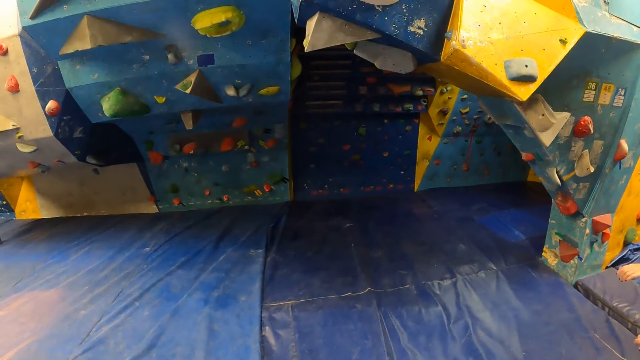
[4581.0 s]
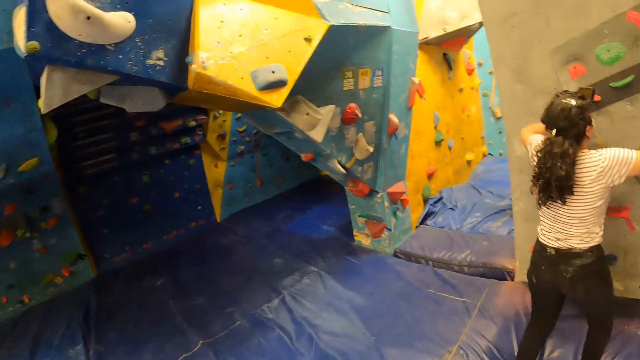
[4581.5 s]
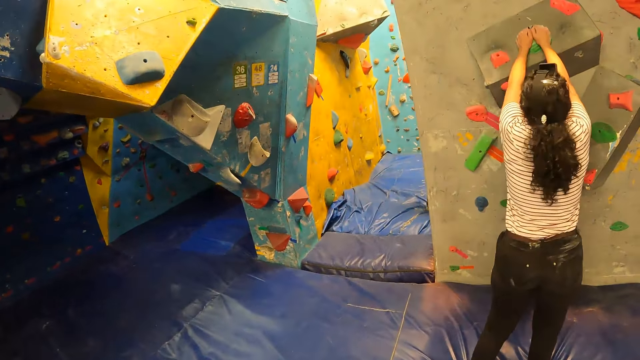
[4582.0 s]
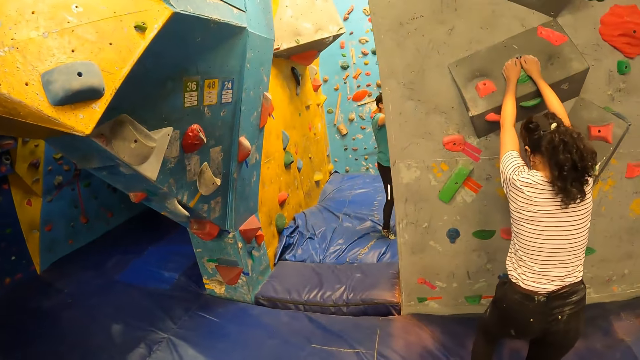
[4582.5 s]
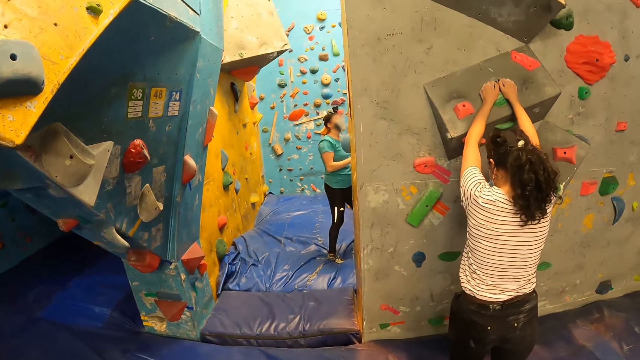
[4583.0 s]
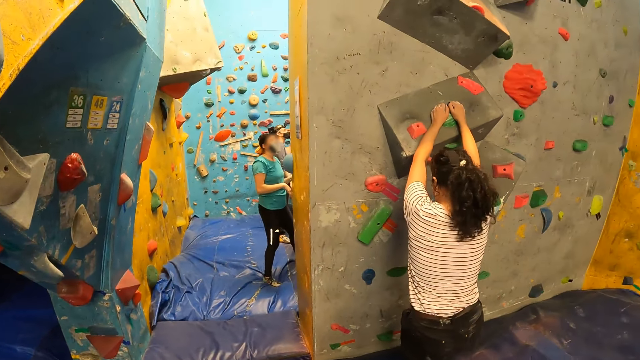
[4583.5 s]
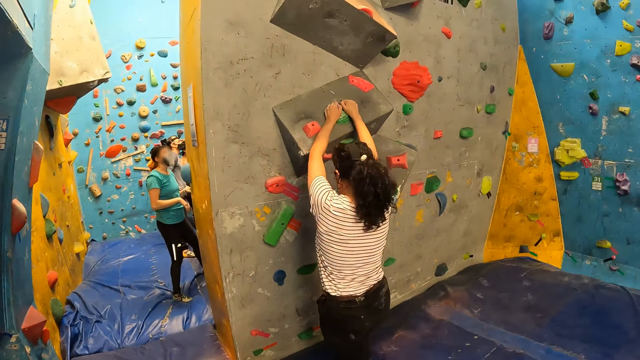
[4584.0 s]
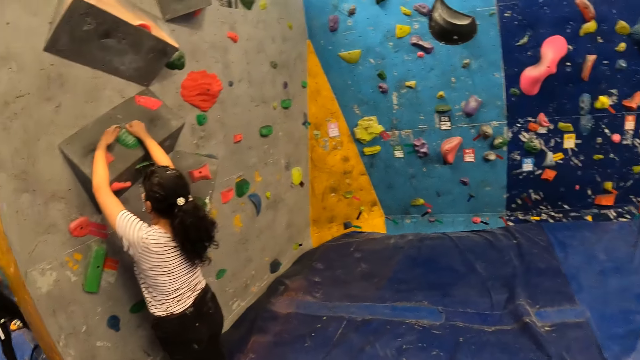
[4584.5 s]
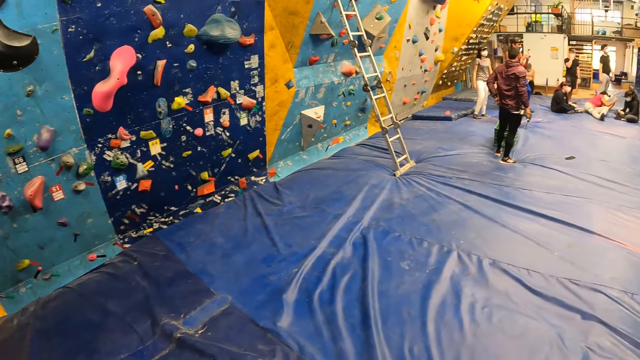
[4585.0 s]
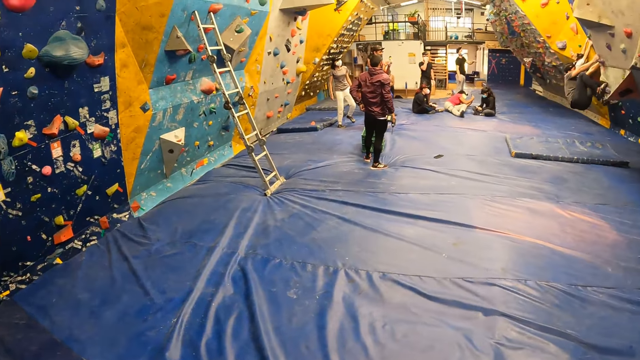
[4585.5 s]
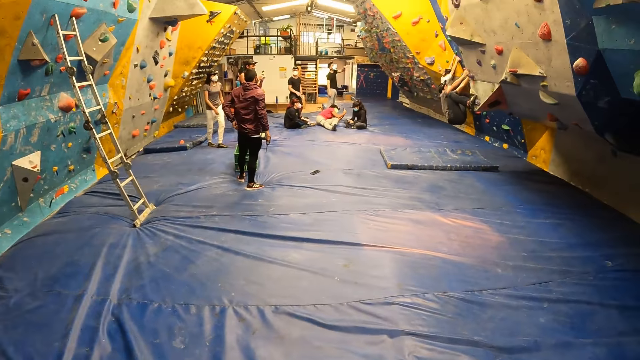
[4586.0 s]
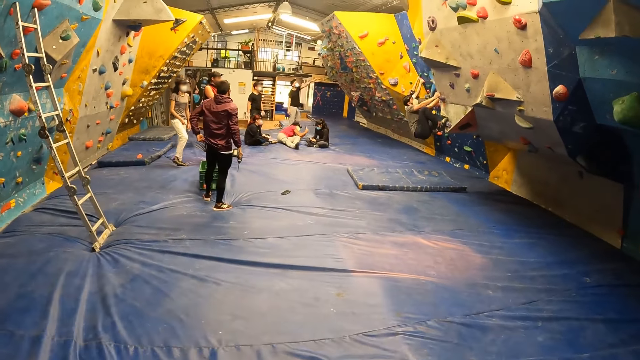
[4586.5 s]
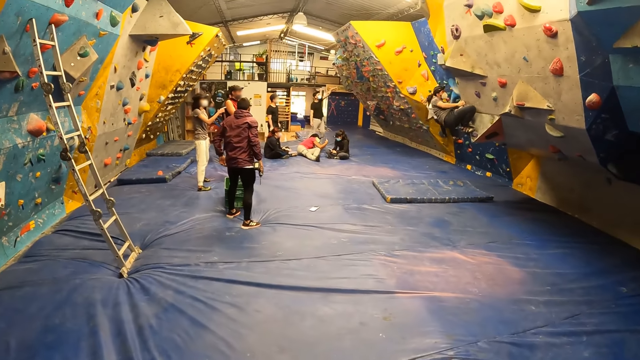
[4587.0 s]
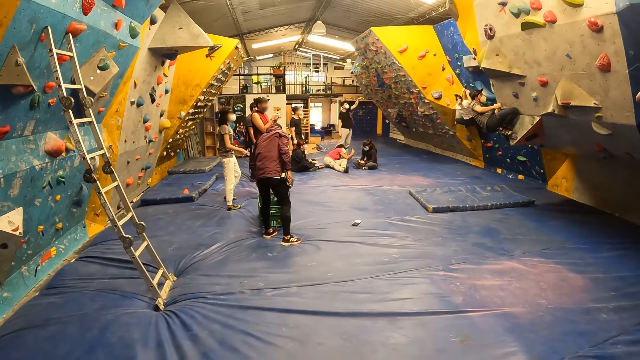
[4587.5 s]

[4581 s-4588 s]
The woman climbs the rock wall with both hands.

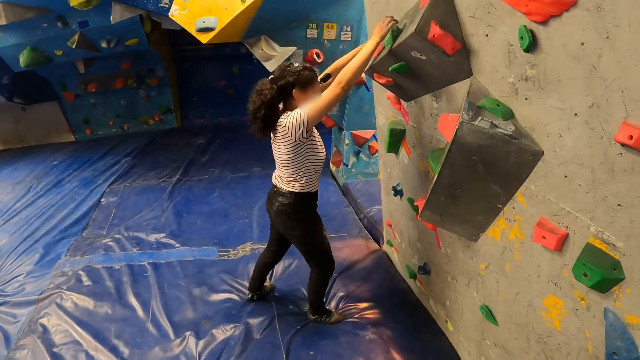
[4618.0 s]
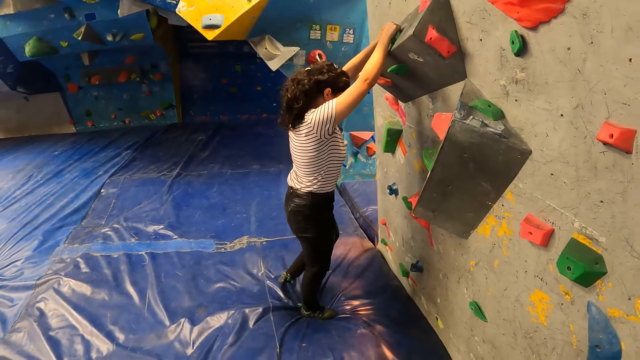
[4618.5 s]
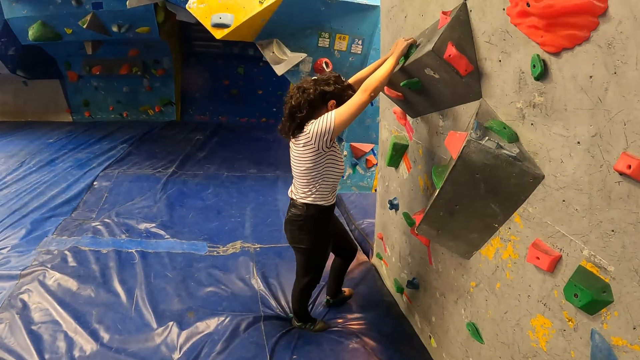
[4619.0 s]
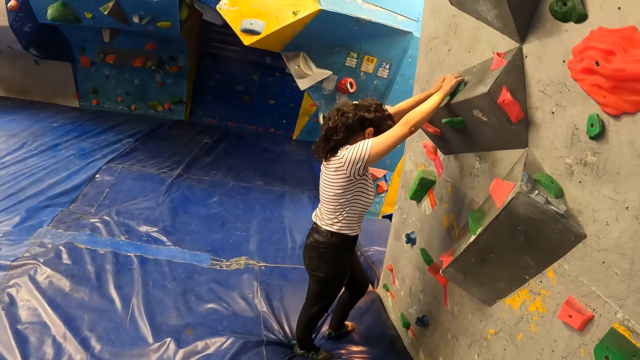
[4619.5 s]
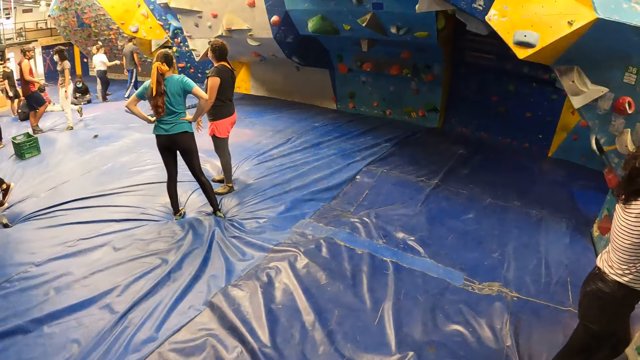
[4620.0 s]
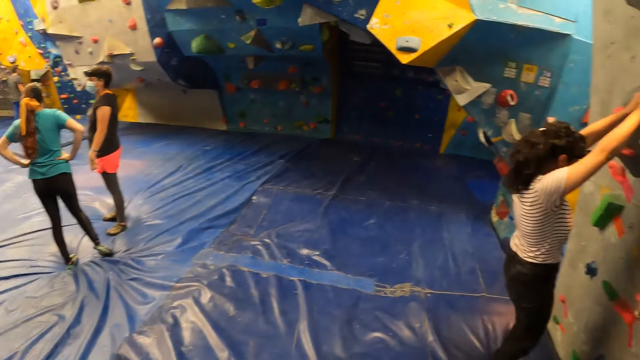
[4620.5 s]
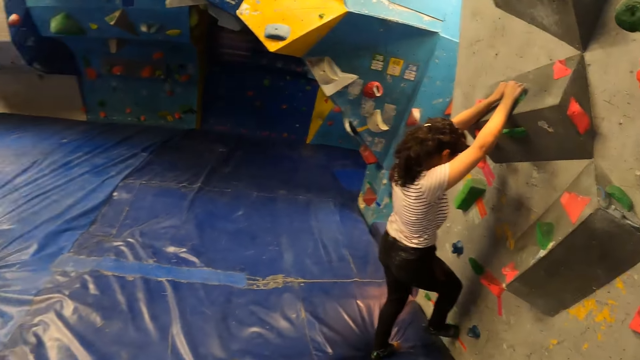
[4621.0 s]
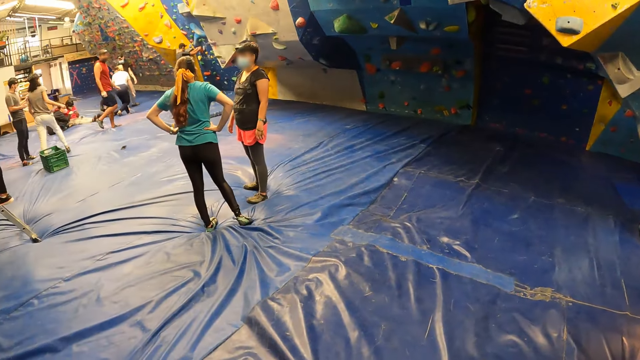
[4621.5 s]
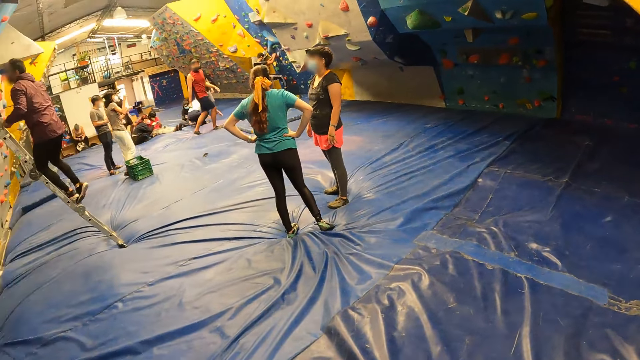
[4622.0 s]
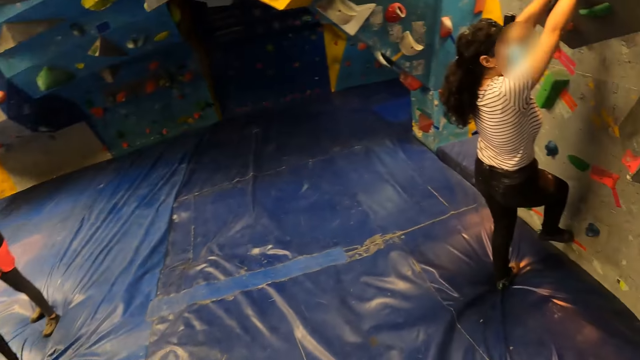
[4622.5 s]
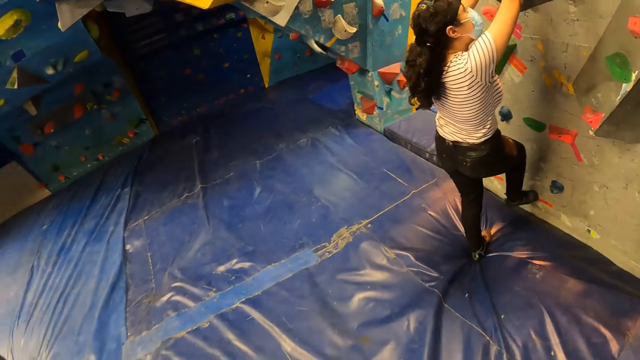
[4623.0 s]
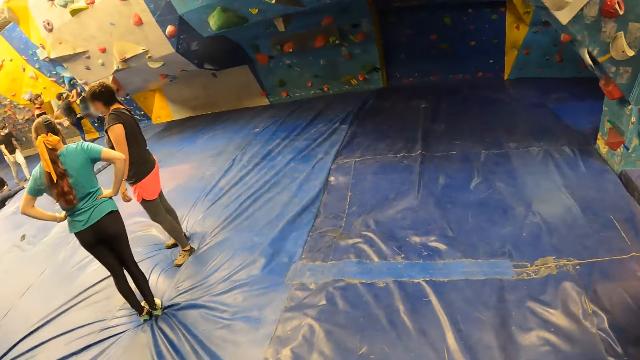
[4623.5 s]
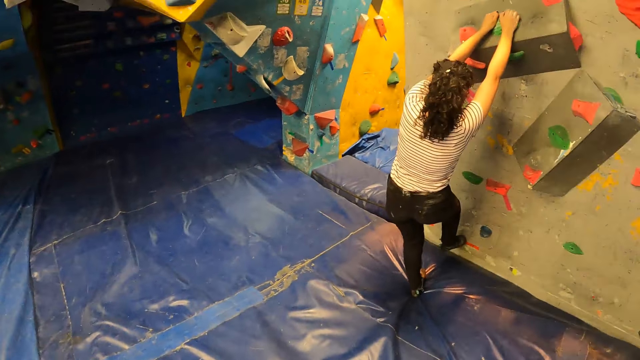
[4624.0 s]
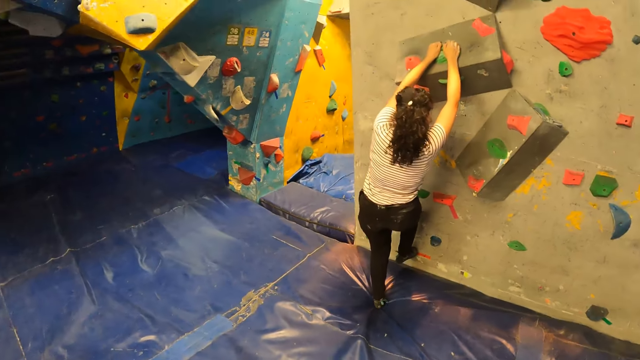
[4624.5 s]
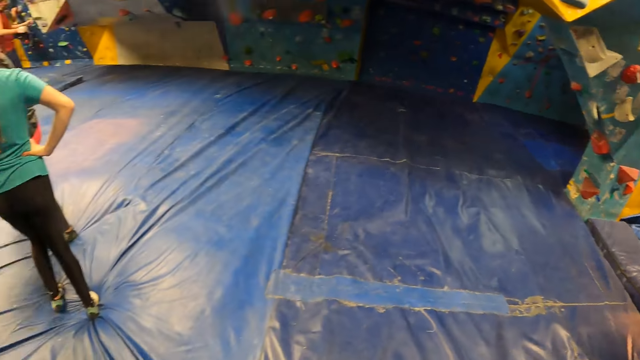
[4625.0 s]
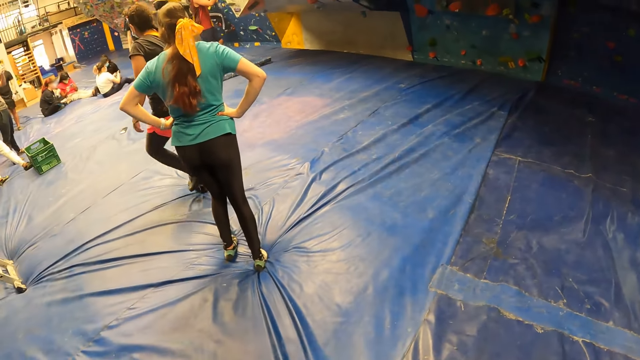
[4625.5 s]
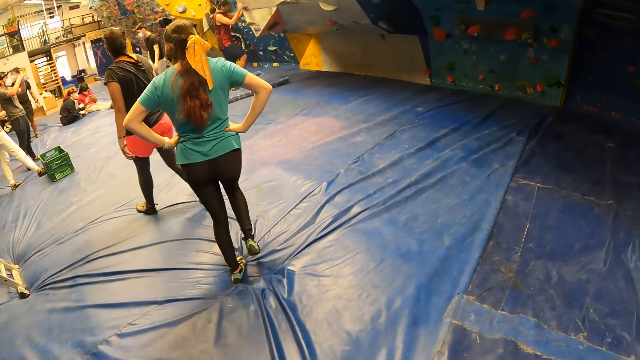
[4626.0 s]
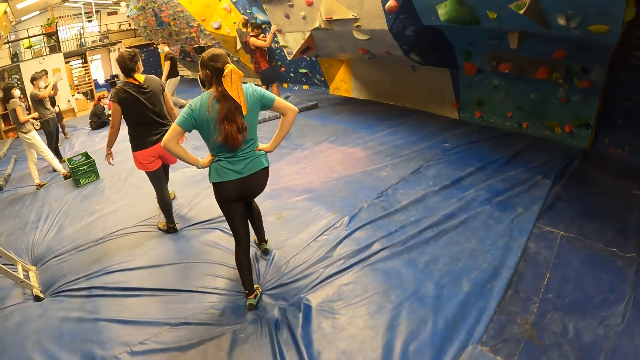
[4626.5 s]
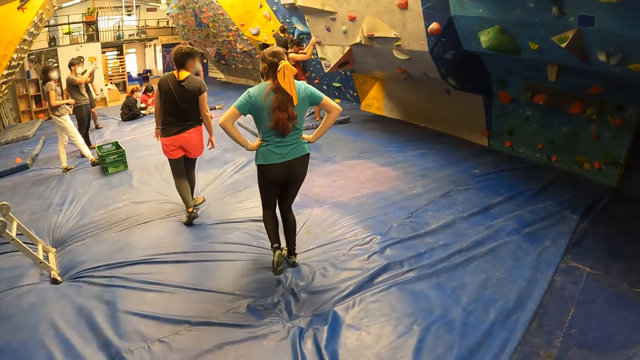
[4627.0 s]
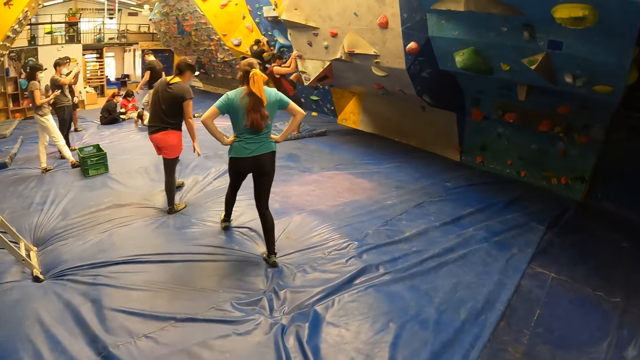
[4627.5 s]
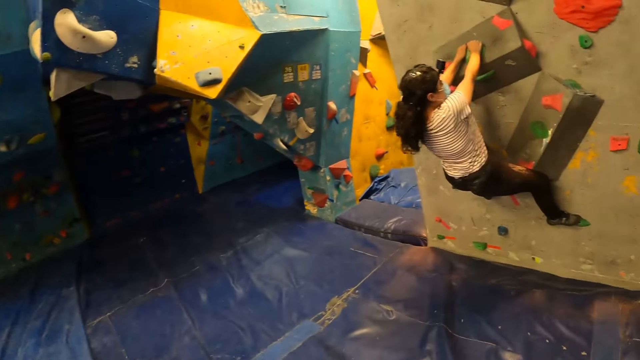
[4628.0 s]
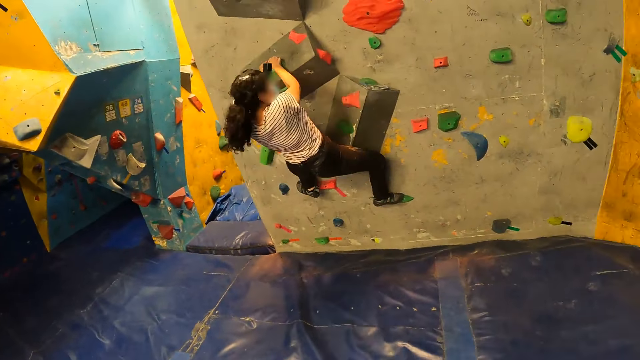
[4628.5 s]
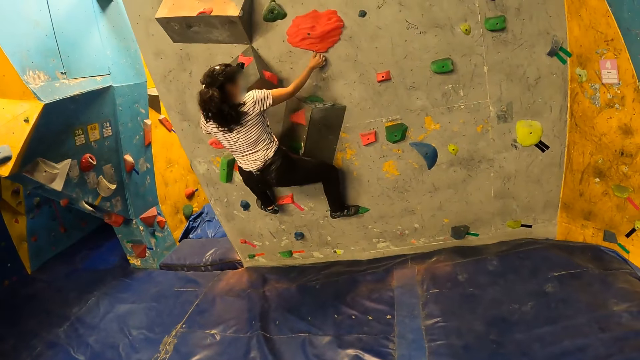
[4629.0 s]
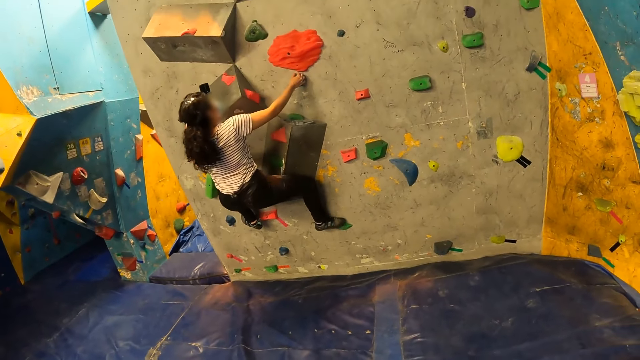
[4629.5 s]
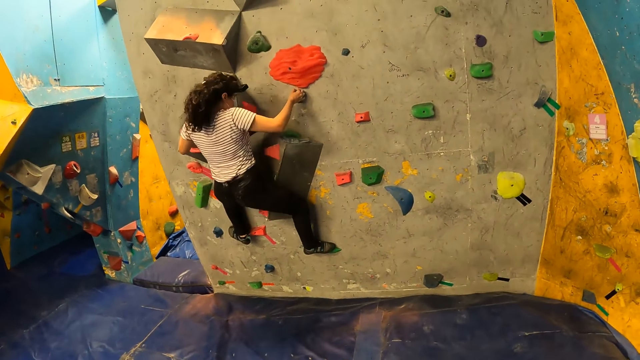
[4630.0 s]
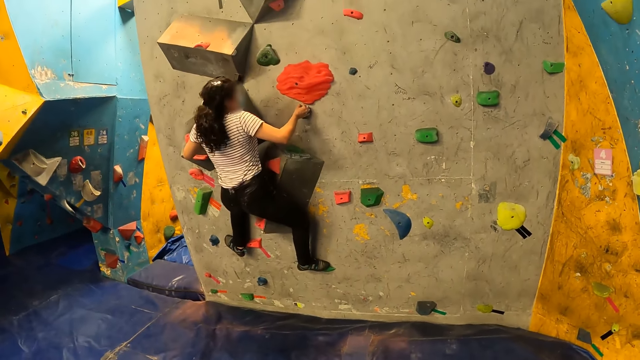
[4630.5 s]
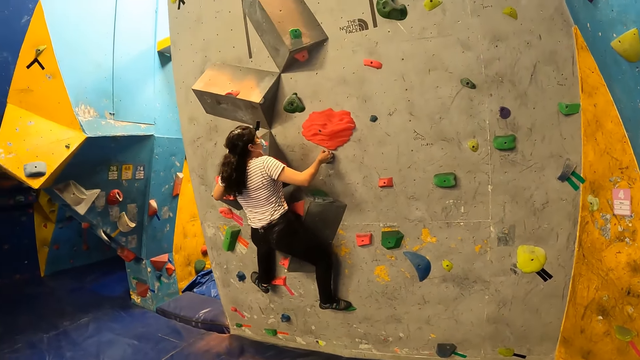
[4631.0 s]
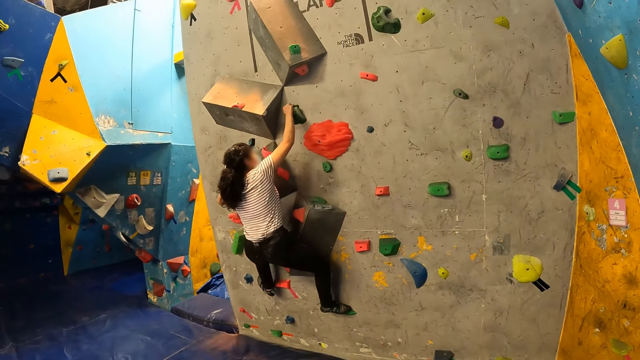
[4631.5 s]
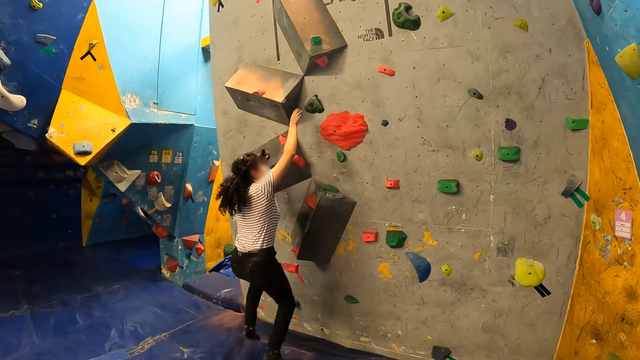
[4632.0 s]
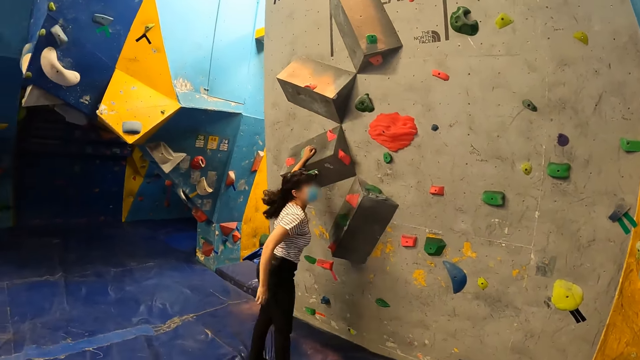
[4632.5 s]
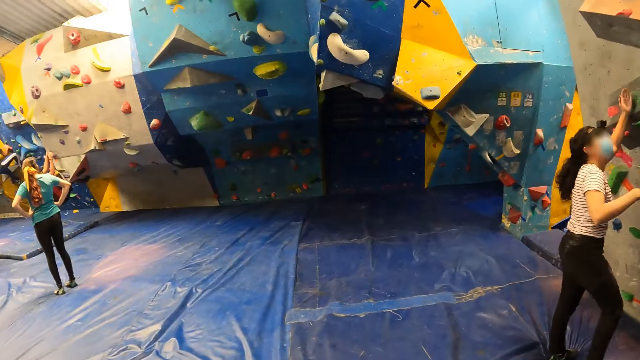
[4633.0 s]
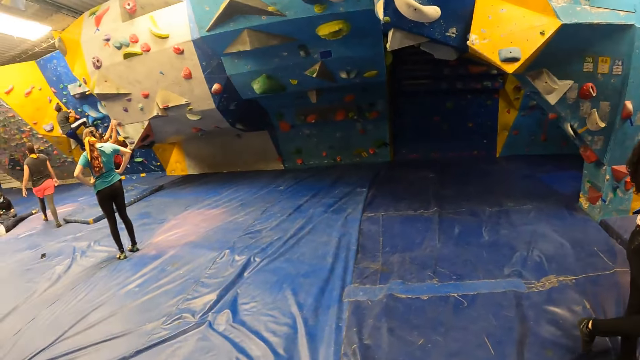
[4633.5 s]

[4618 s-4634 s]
The woman places both hands on the bouldering wall. The woman climbs the bouldering wall. A man places both hands on the bouldering wall. The camera wearer looks around. Another man climbs a ladder on the crash pad. Another woman sits on the crash pad. Another man climbs the bouldering wall. The first woman lands on the crash pad.
